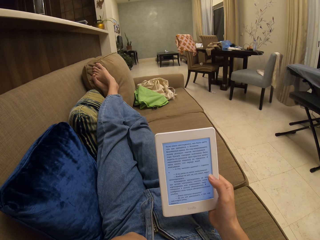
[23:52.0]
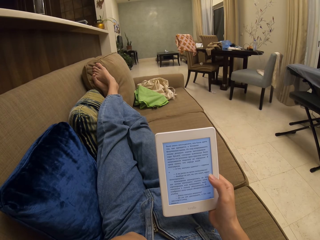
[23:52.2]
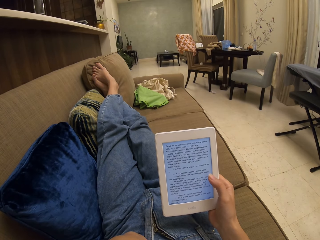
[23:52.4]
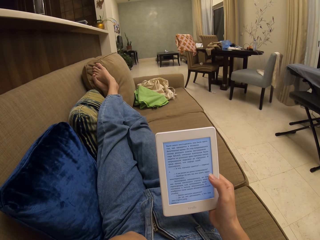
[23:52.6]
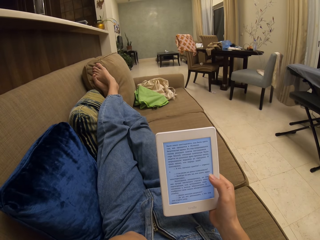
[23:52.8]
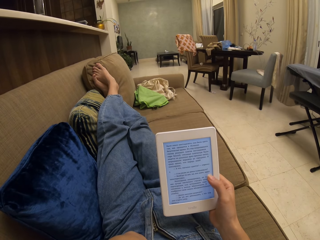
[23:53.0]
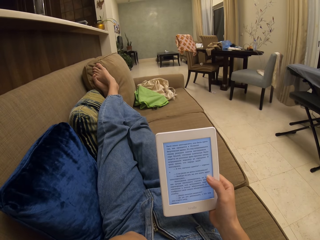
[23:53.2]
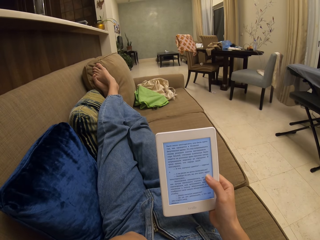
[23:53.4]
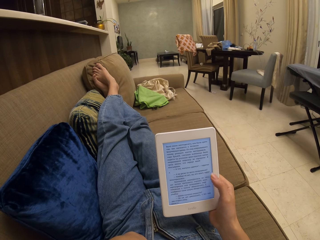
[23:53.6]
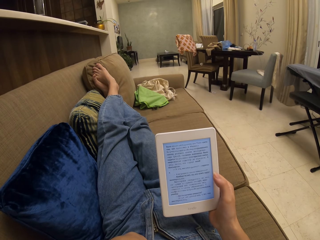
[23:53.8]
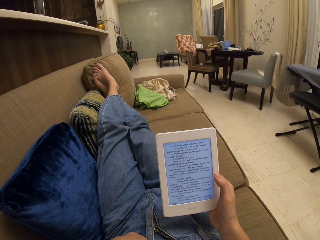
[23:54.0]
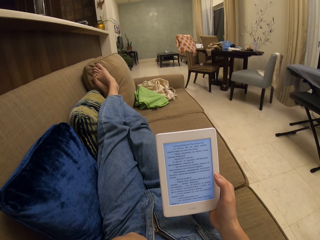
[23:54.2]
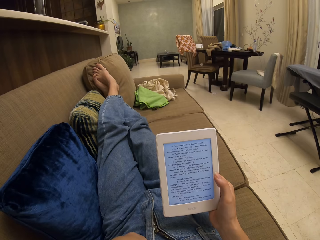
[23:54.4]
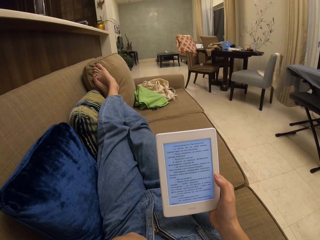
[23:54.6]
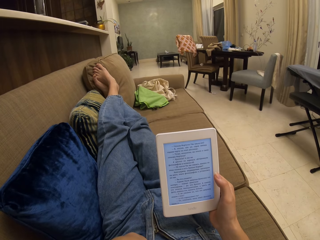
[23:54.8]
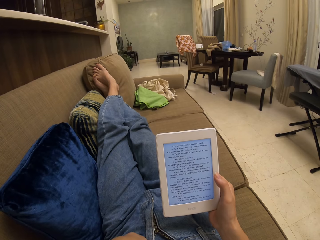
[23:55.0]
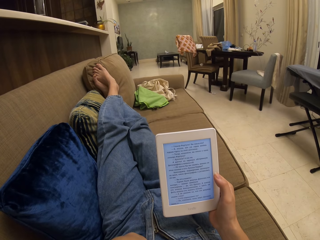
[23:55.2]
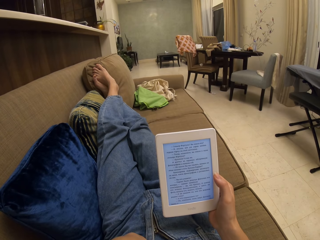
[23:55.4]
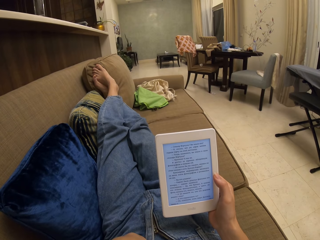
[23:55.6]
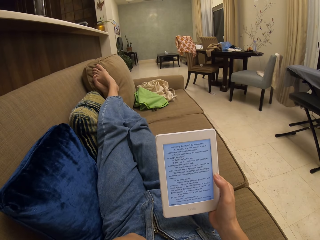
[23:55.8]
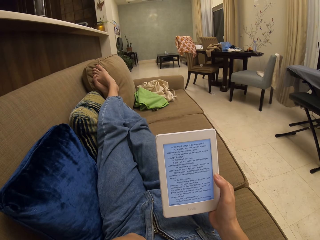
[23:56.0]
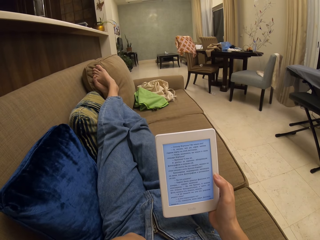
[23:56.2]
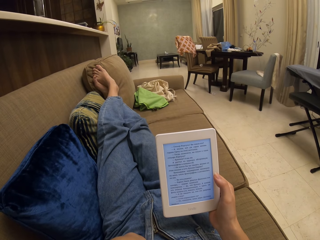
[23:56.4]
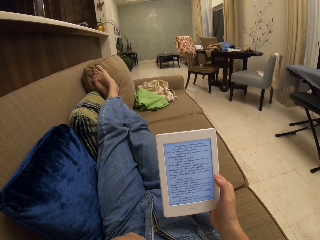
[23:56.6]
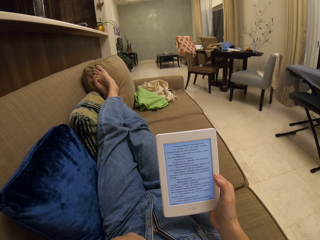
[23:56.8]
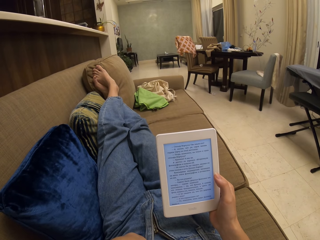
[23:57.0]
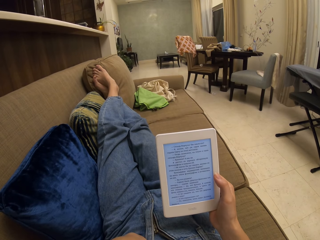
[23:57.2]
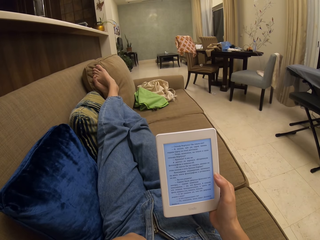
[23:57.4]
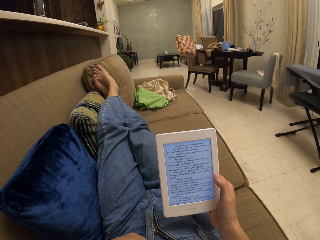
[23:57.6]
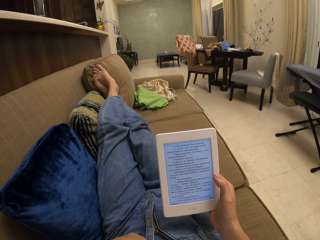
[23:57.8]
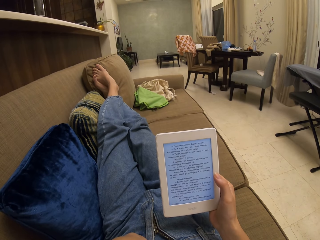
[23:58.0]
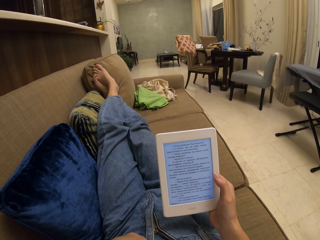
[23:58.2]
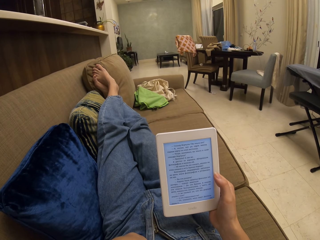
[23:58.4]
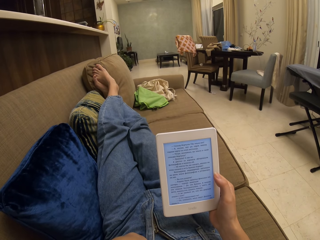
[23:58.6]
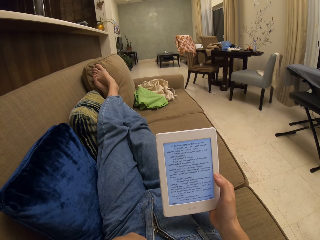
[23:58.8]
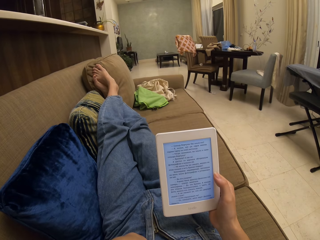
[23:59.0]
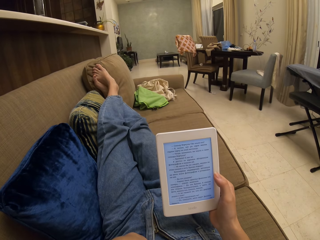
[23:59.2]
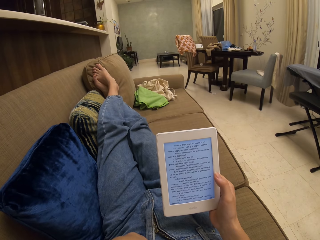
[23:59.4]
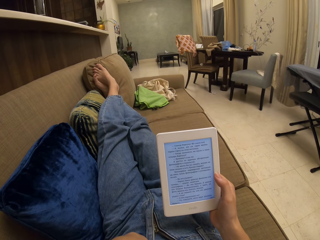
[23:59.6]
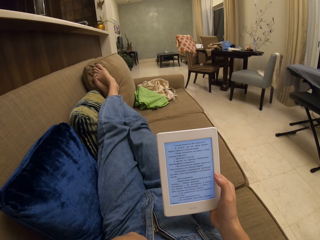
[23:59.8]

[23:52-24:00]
The camera wearer operates the tablet. They touch the screen. They read a book on the table. They stare at the tablet.

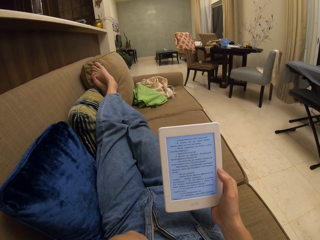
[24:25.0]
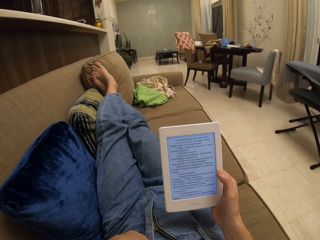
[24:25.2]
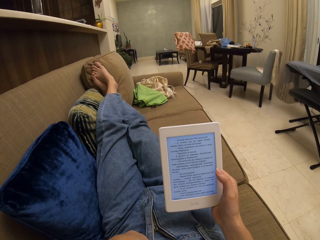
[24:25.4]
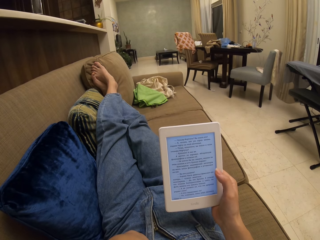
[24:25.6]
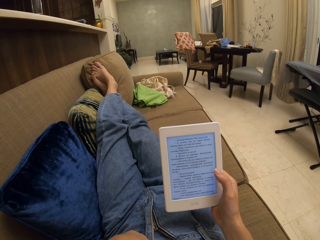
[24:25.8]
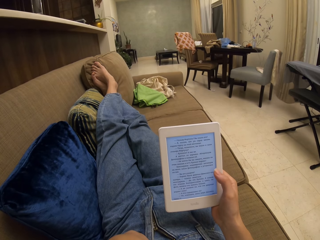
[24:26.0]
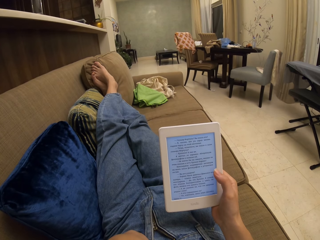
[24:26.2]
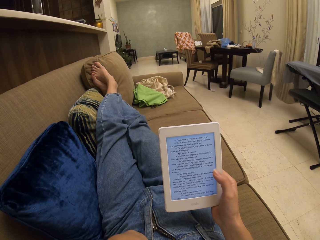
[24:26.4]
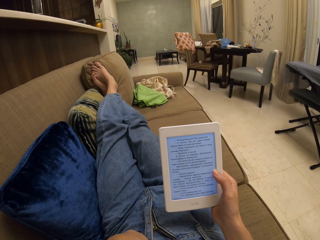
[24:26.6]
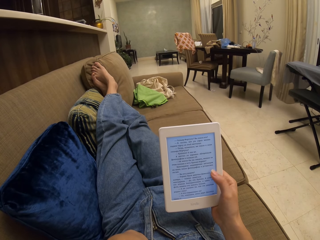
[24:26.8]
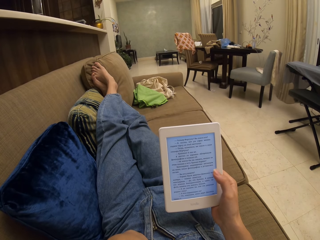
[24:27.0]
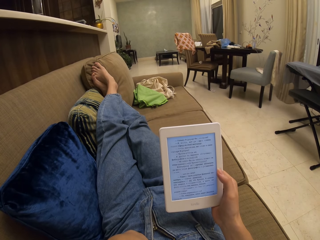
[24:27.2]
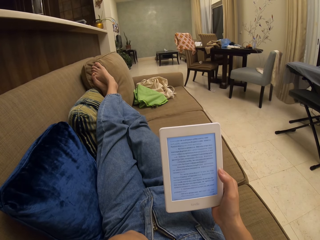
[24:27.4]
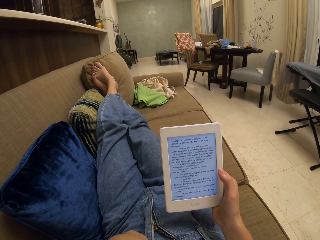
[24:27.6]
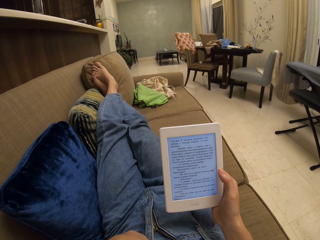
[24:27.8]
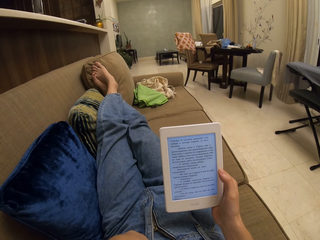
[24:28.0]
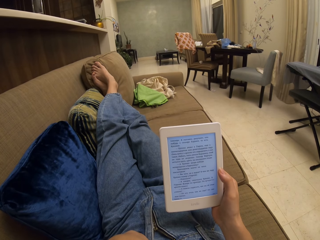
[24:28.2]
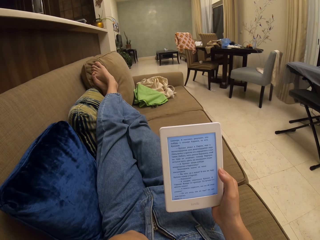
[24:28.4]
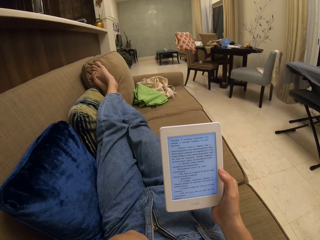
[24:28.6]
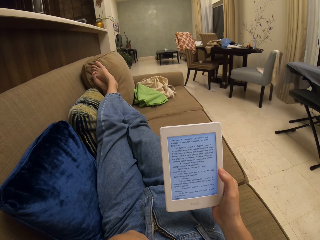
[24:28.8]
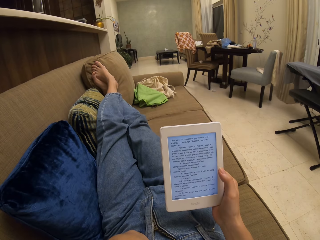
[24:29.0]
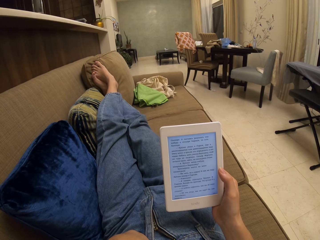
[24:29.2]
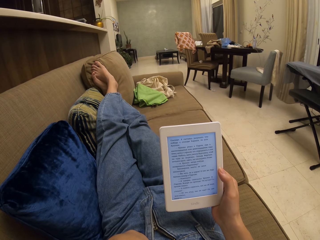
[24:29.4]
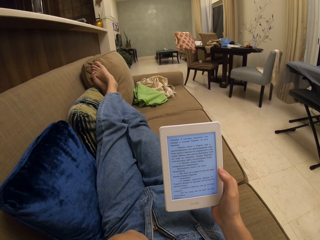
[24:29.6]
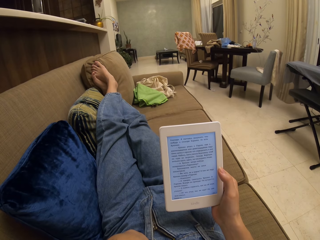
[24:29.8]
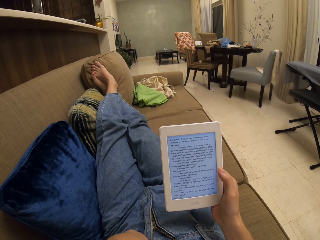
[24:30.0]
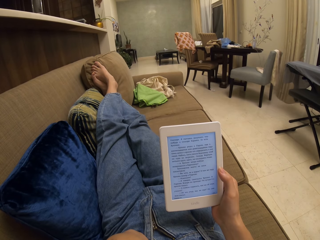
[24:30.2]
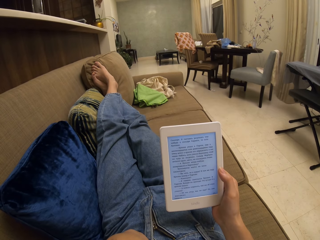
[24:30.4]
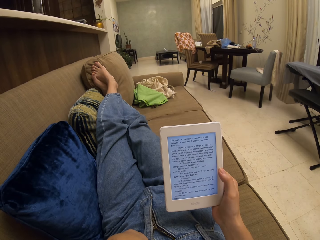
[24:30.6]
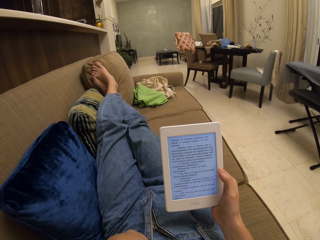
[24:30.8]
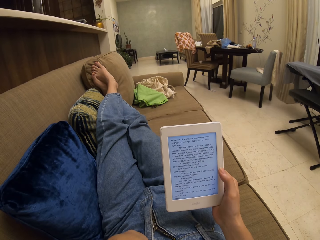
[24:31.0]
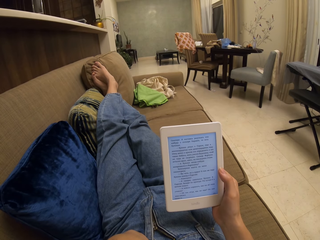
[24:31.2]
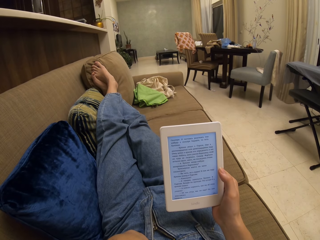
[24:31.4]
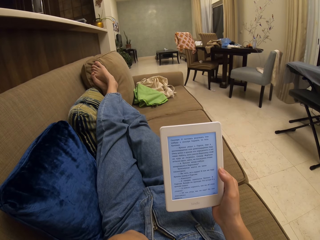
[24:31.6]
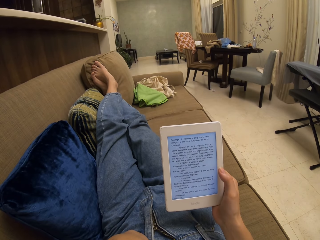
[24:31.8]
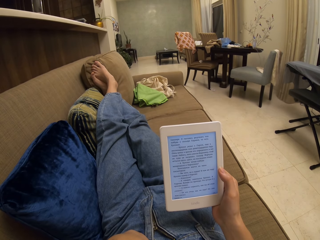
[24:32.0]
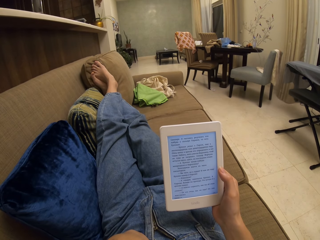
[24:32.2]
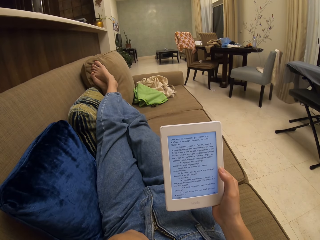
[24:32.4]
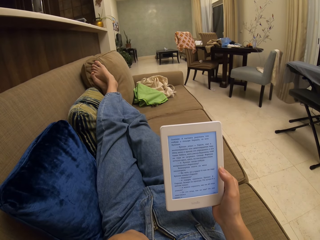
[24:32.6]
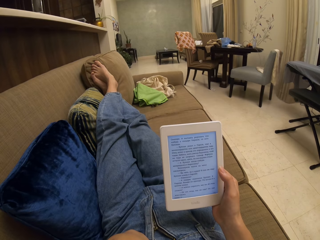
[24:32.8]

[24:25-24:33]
The camera wearer operates the tablet. They touch the screen. They stare at the tablet. They read a book on the table.

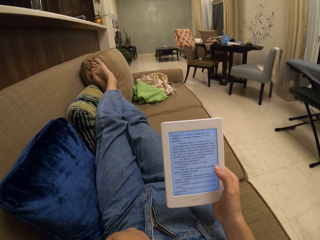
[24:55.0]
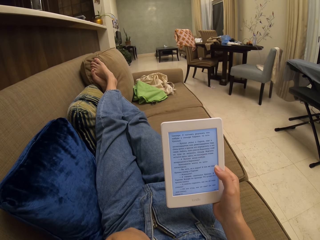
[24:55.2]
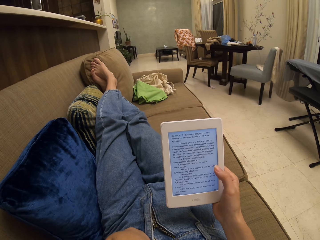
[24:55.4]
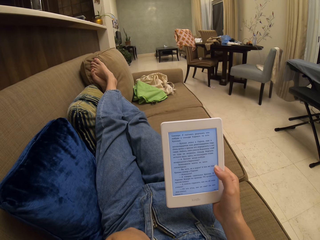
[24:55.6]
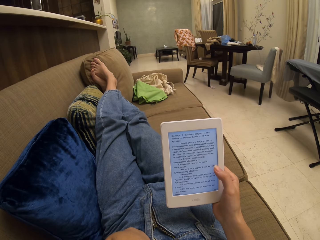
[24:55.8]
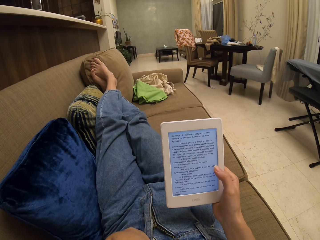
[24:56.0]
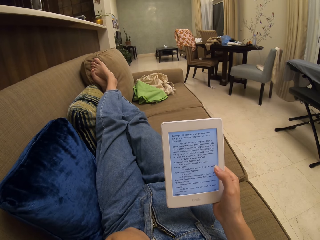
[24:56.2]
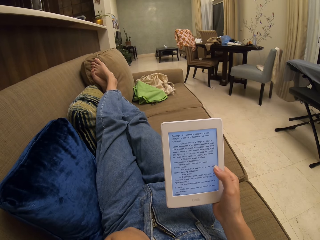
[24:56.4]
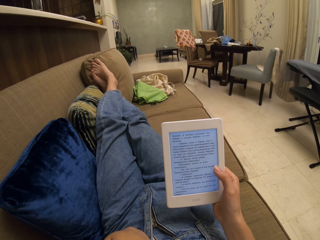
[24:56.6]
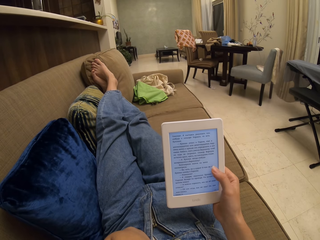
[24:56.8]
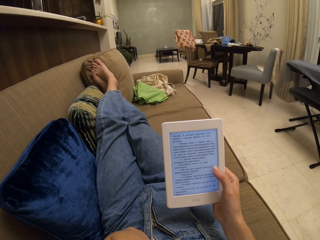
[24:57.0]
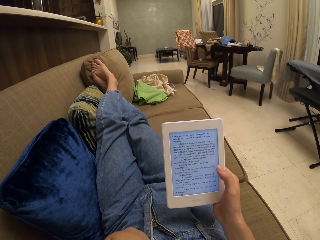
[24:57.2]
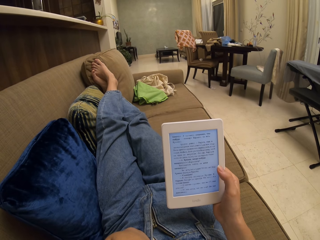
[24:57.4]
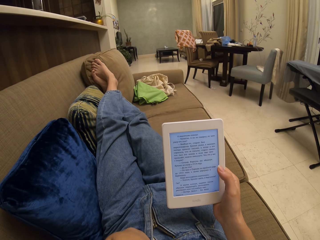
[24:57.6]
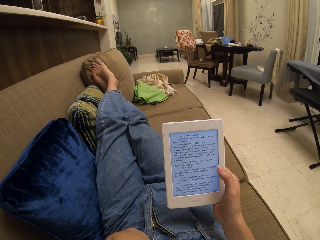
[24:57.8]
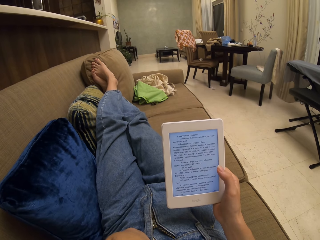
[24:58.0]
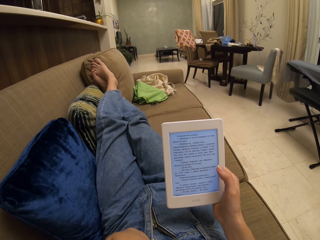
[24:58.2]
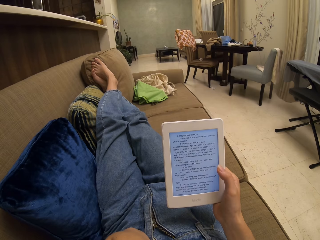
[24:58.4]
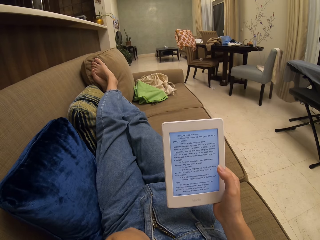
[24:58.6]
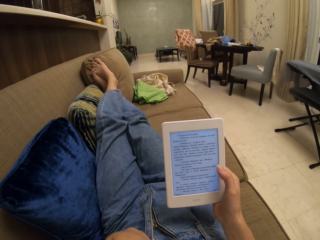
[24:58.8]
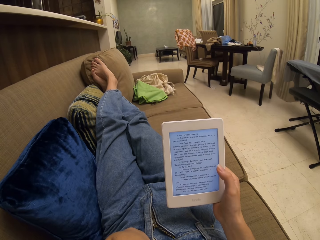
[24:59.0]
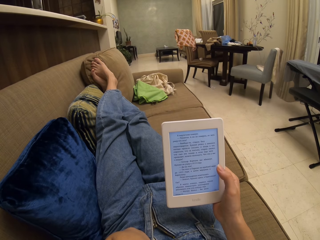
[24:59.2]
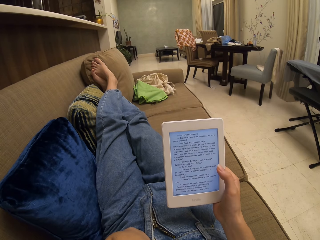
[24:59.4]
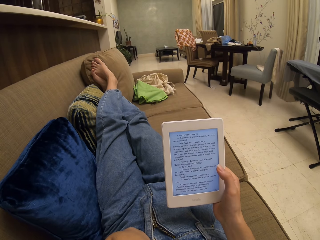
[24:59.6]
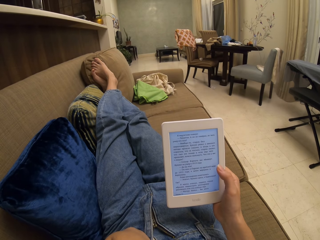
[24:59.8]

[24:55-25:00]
The camera wearer operates the tablet. They touch the screen. They read a book on the table. They stare at the tablet.
